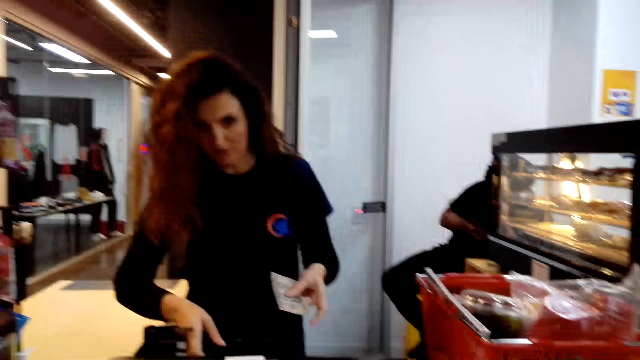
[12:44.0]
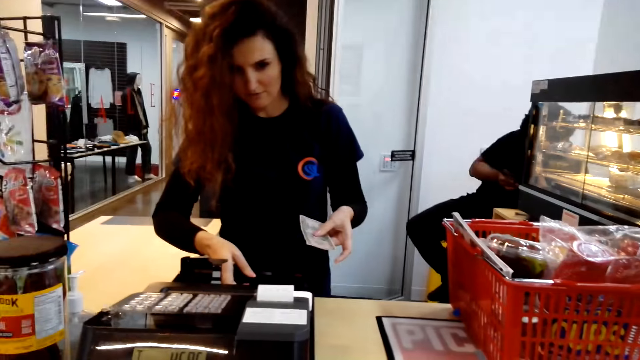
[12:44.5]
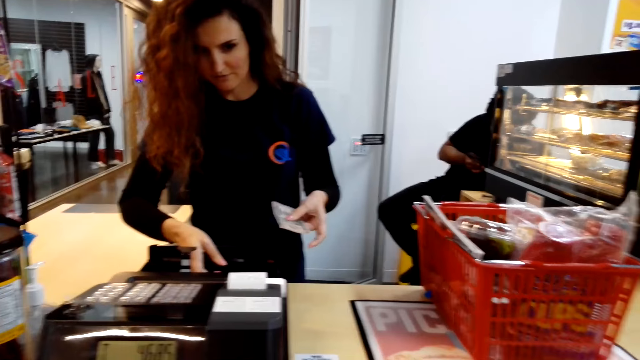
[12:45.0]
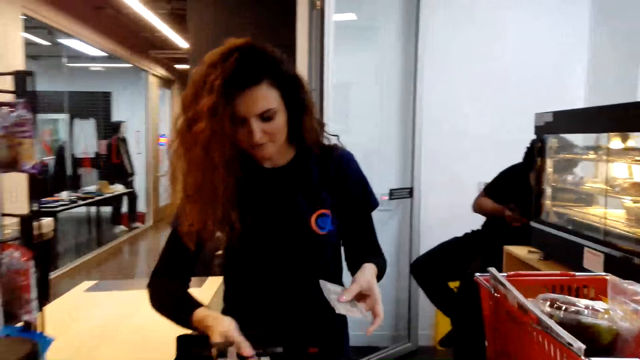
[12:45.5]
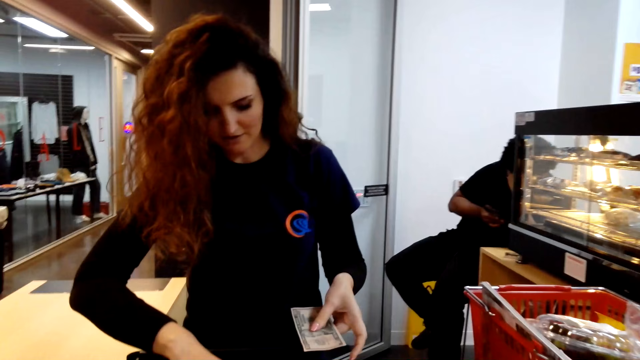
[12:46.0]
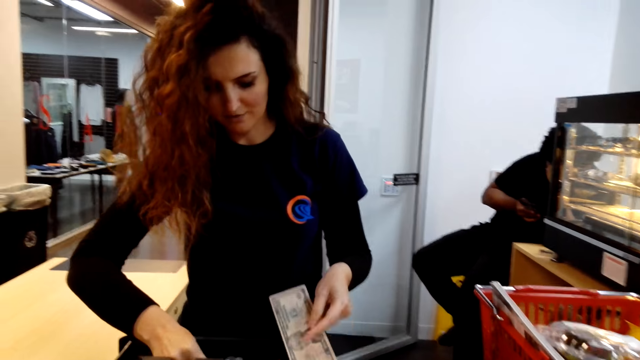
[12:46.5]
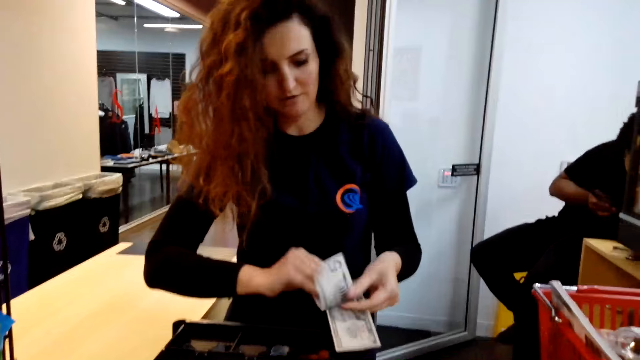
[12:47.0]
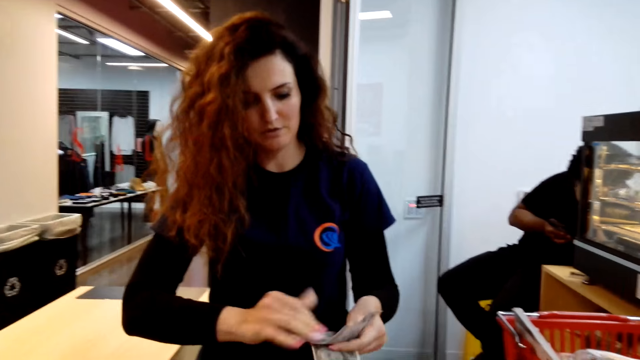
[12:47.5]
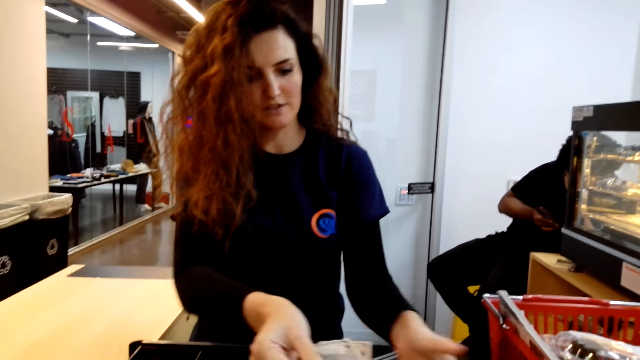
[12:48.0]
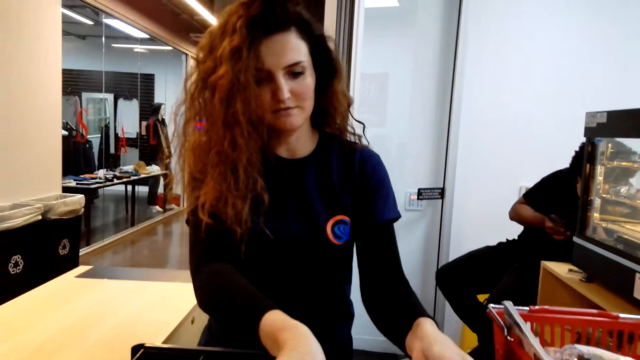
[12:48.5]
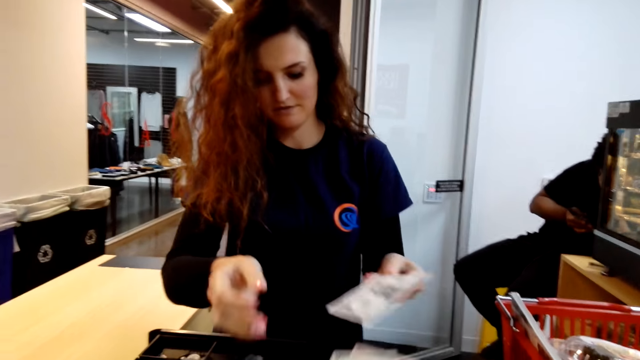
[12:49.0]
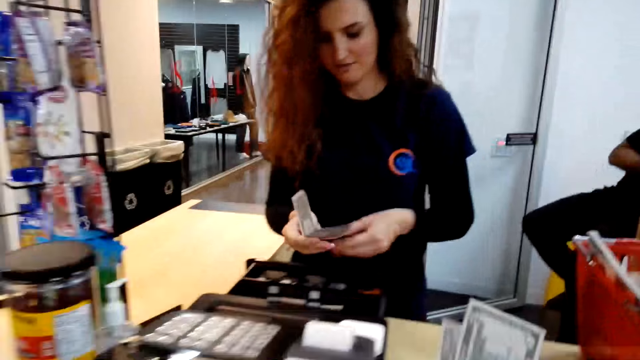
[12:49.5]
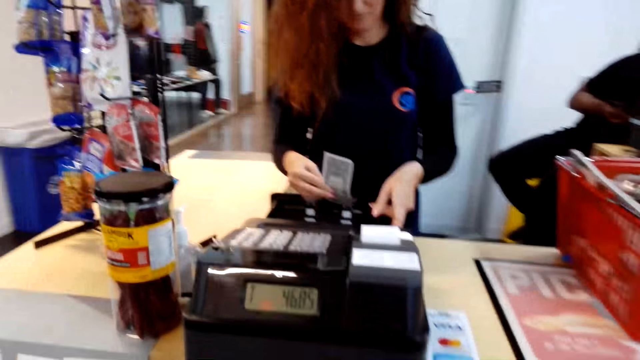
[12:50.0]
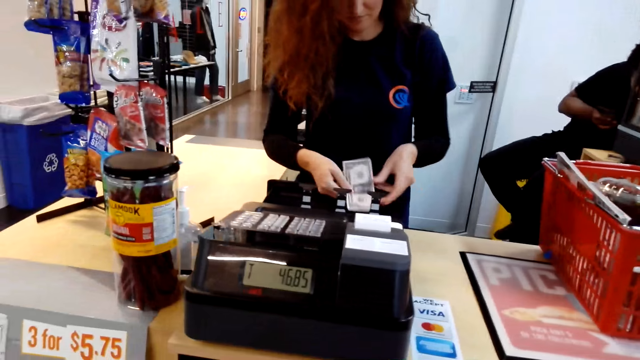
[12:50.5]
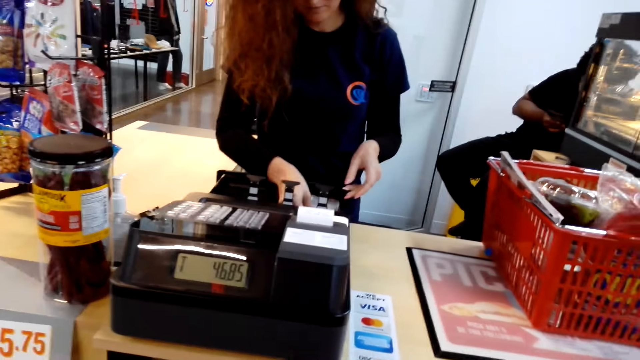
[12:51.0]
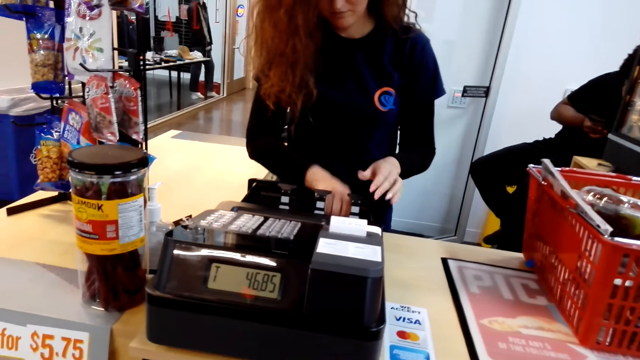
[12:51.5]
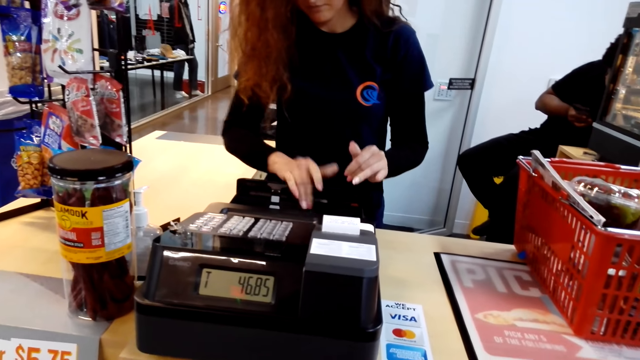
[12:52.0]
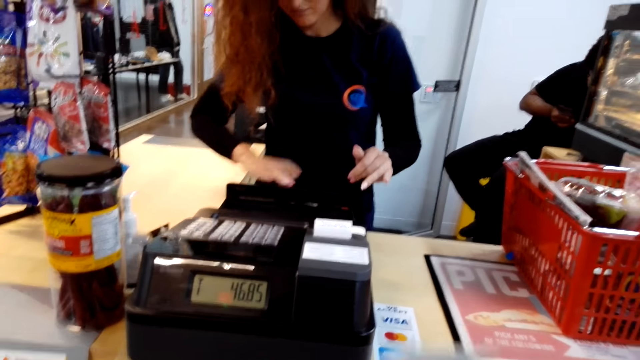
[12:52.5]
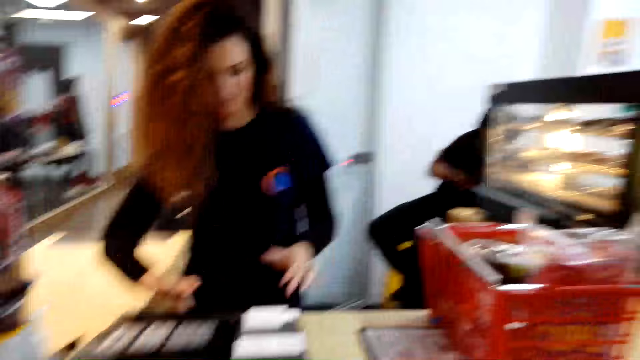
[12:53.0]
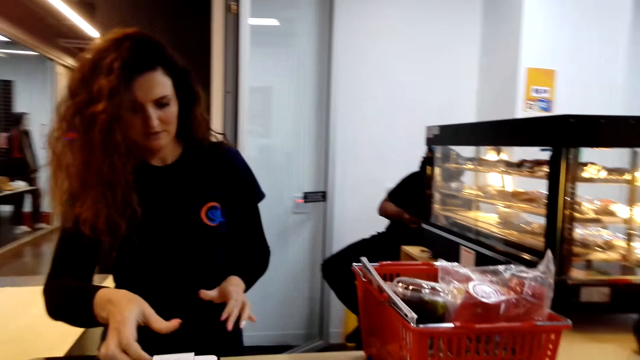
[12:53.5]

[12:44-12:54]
The camera wearer picks up coins from the safe. A woman gives out the change. The woman drops the money. The woman puts cash on the safe.

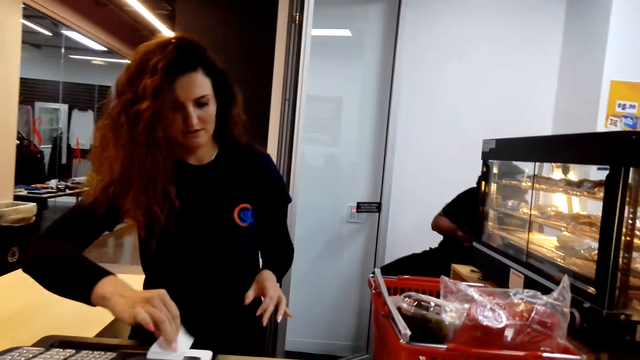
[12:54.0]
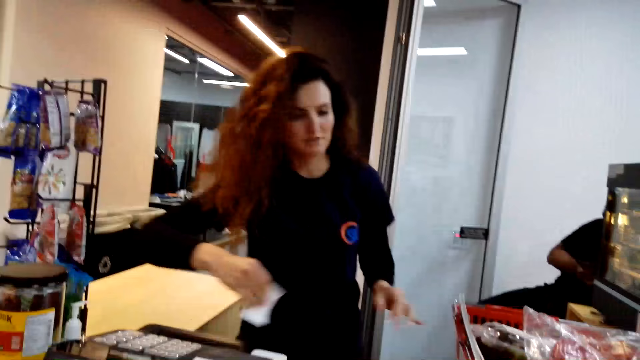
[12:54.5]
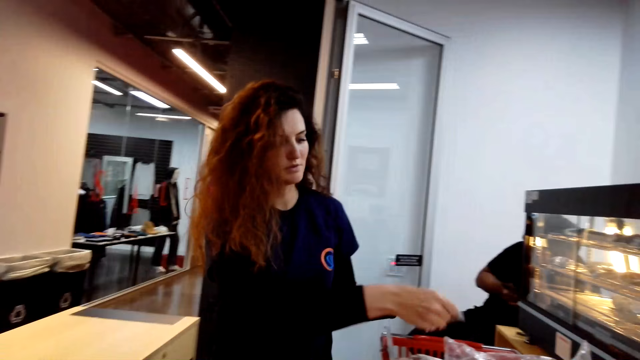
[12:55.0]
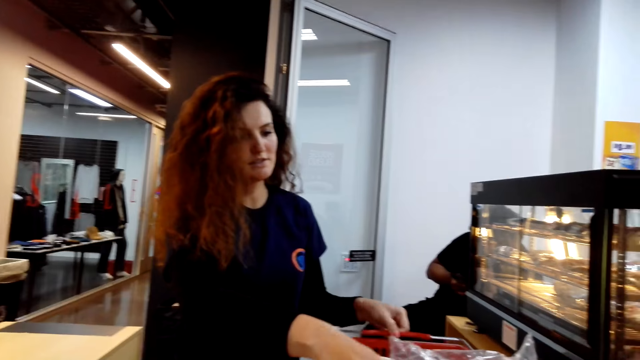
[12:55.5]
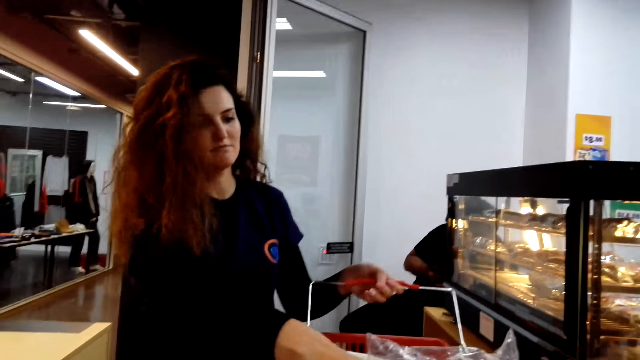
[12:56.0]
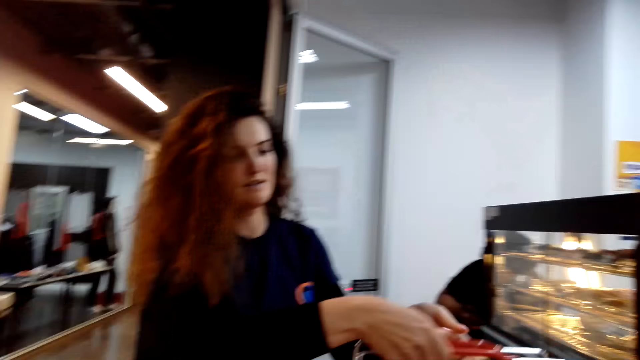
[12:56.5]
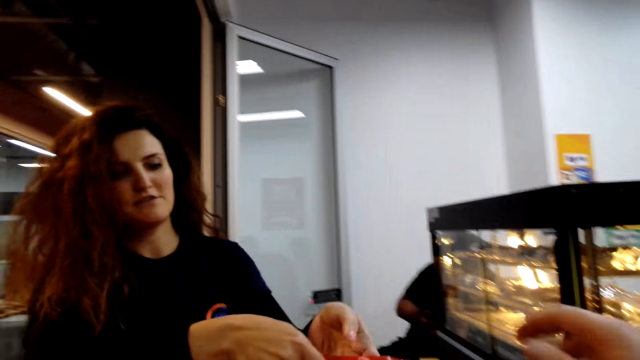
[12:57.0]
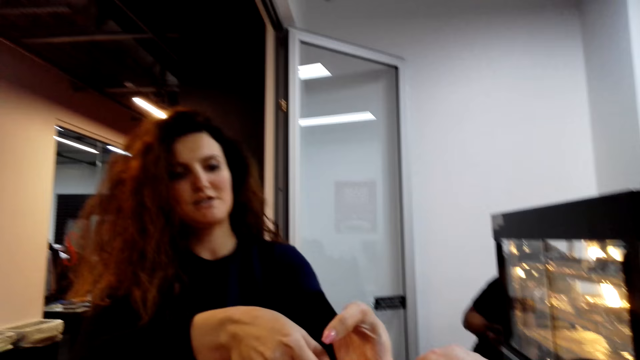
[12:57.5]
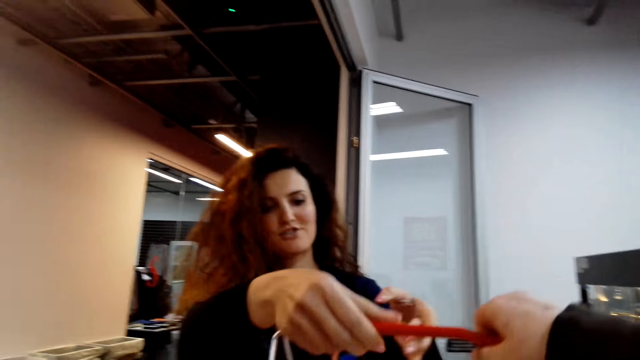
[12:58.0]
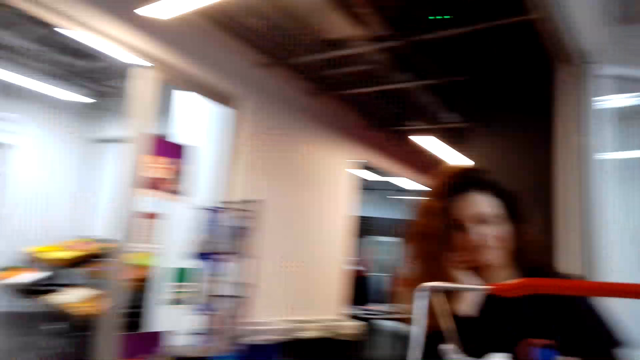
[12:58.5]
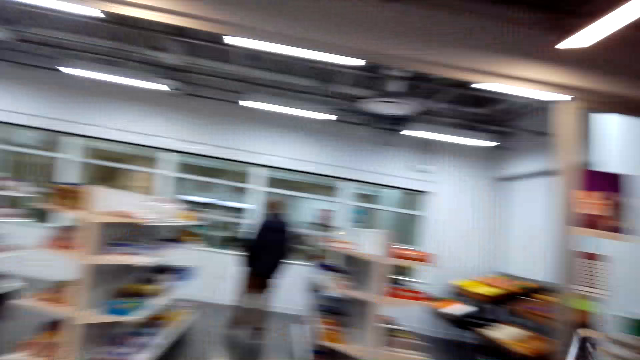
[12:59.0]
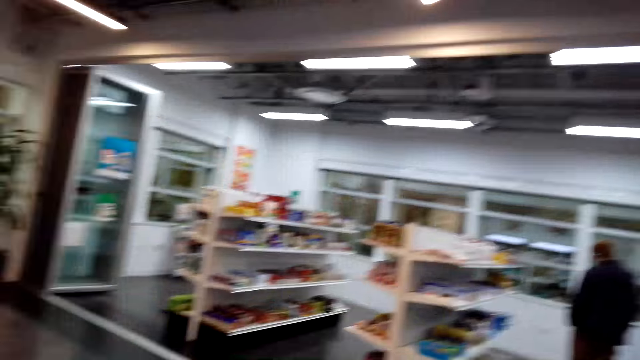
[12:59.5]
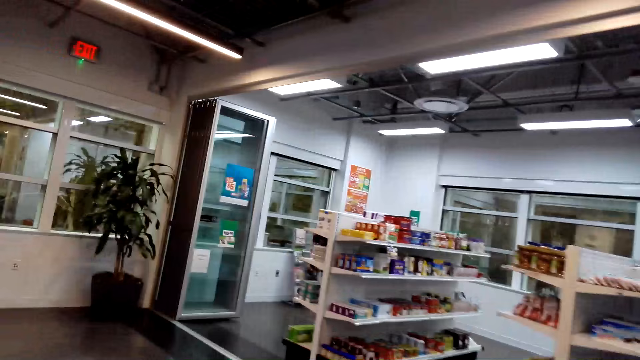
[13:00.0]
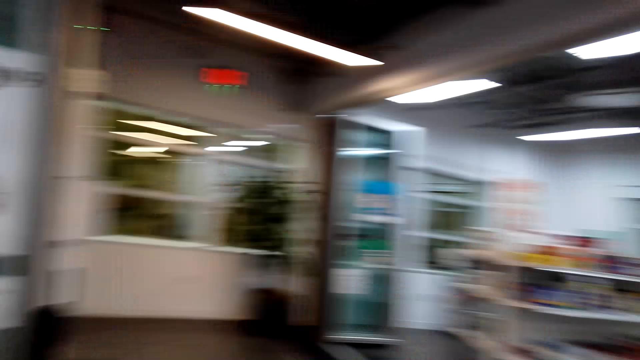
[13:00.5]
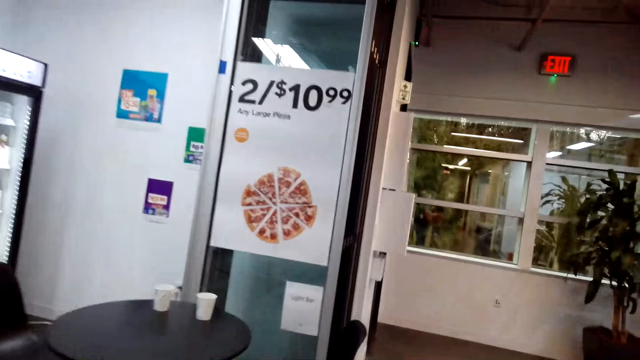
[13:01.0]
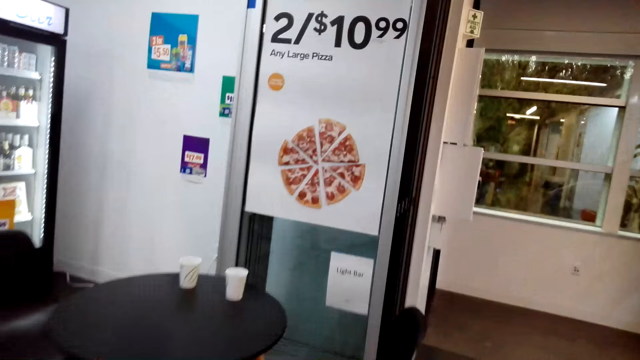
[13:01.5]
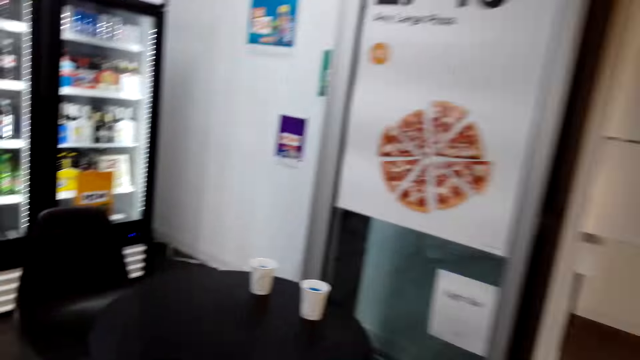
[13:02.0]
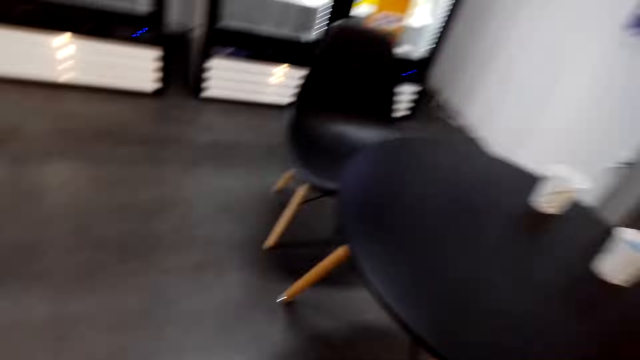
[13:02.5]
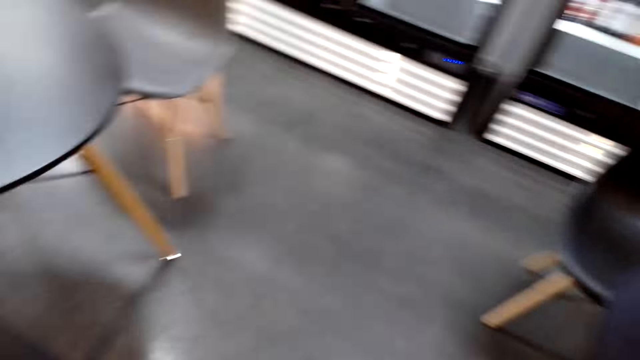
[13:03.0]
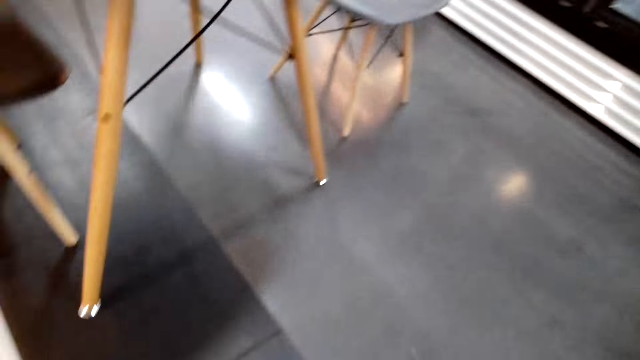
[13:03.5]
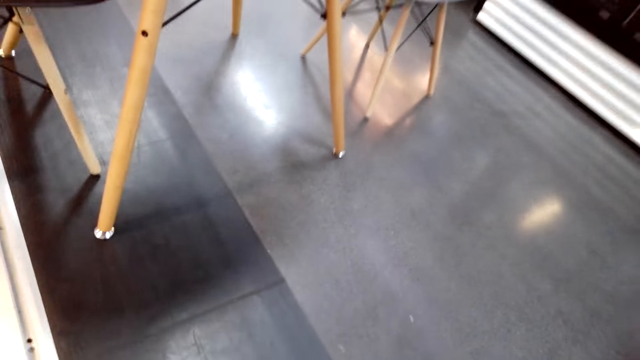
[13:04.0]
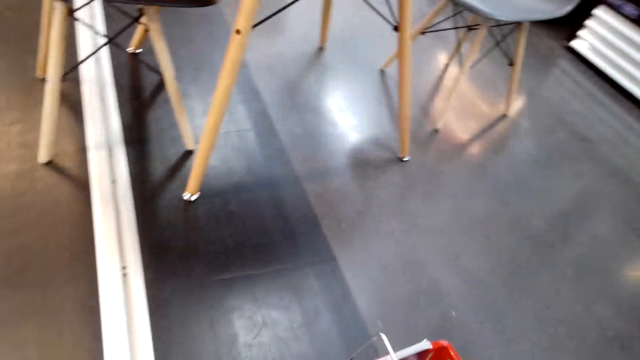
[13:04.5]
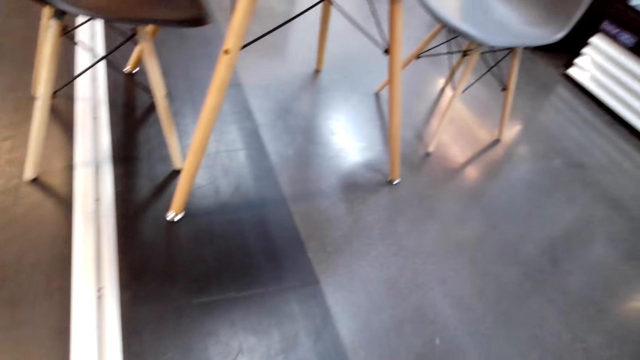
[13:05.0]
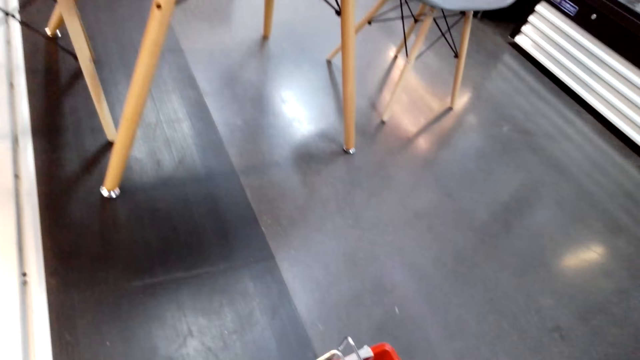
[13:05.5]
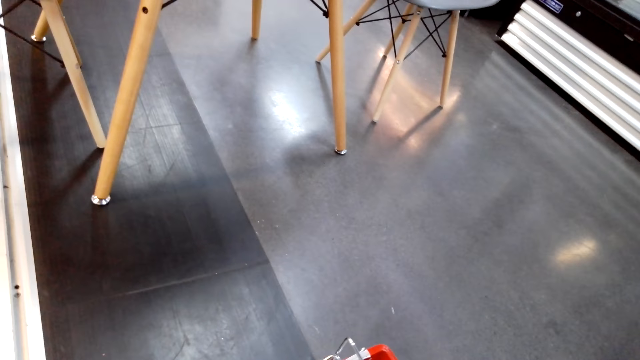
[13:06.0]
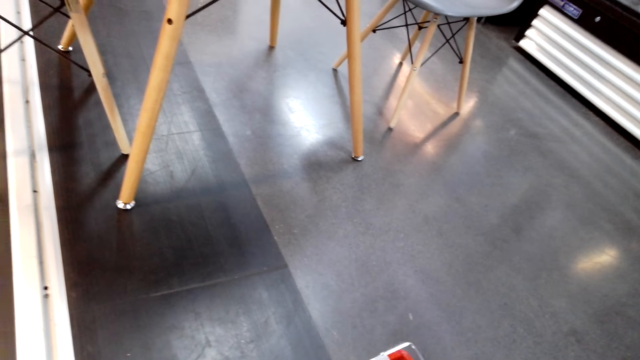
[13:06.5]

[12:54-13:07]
A woman gives out a receipt. The woman drops the paper. The woman picks up a casket full of product. The camera wearer picks up a casket full of products. They look around.
